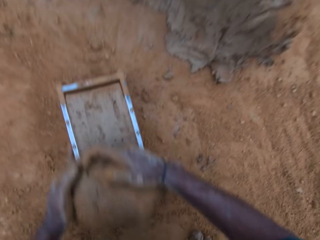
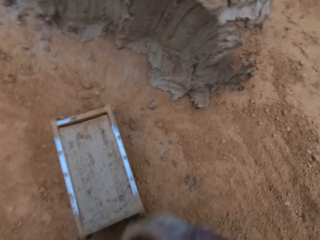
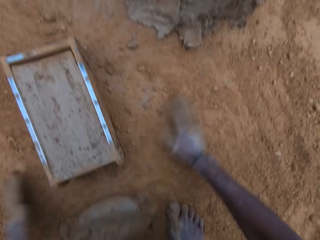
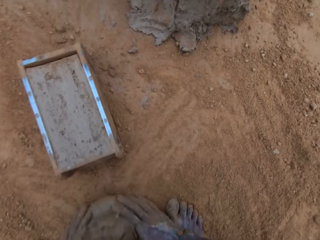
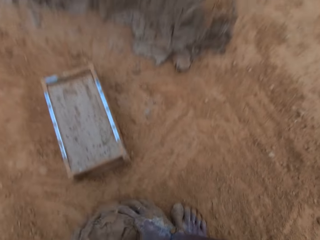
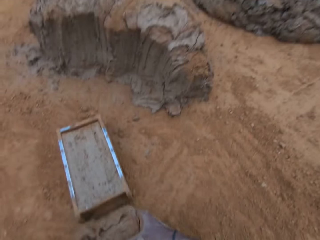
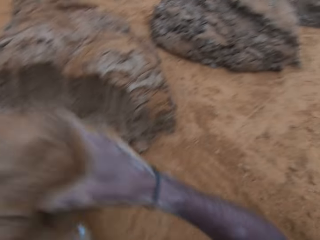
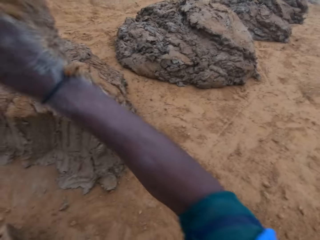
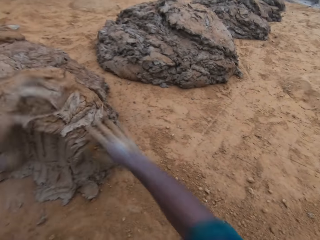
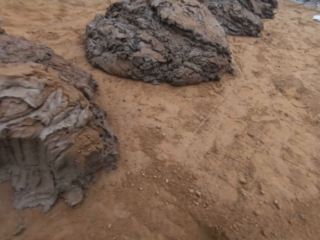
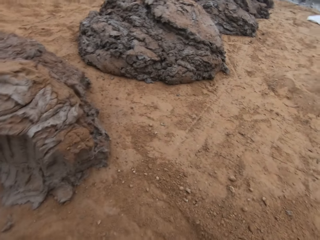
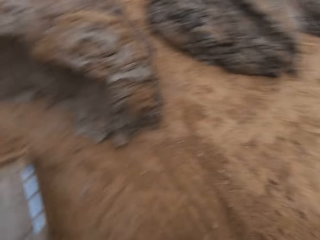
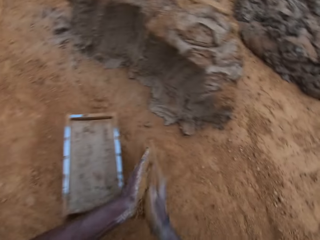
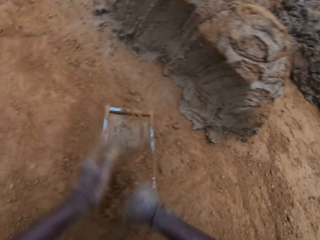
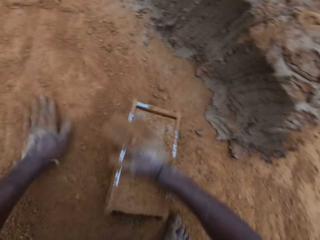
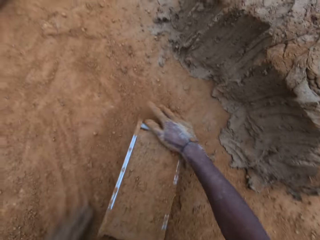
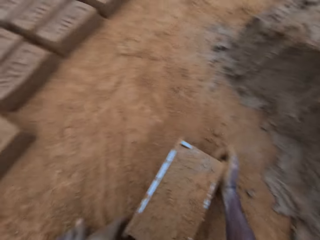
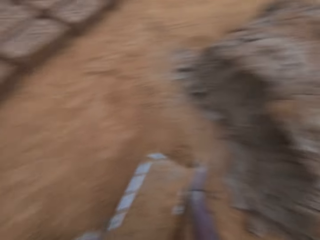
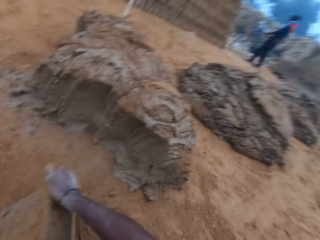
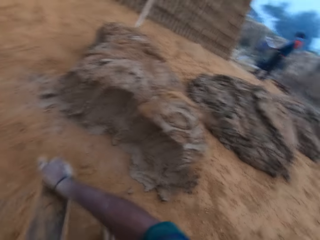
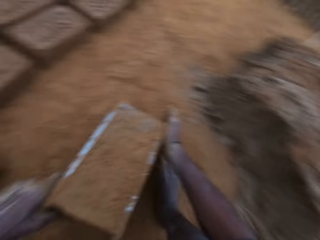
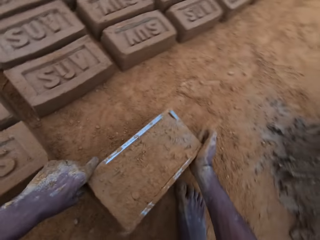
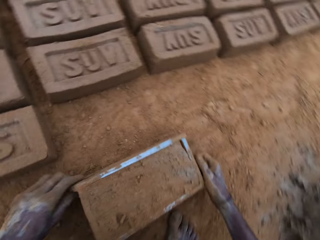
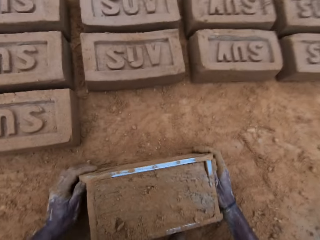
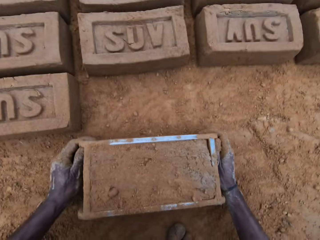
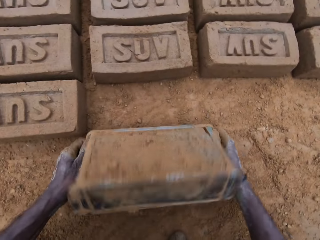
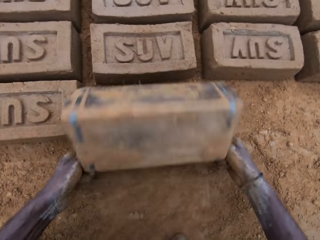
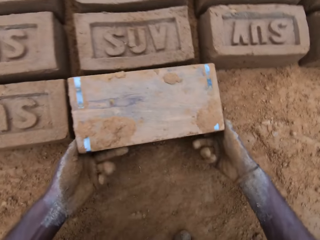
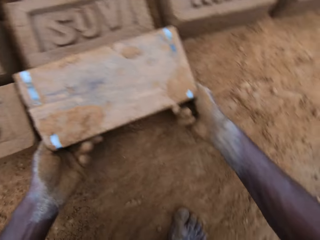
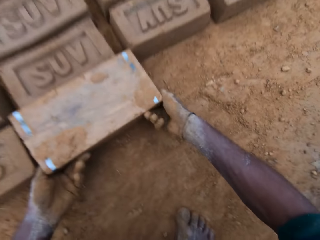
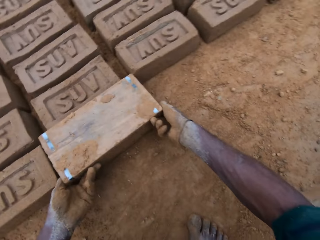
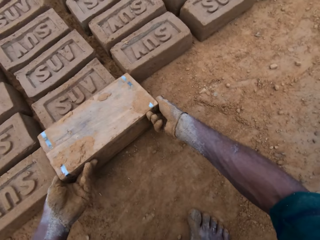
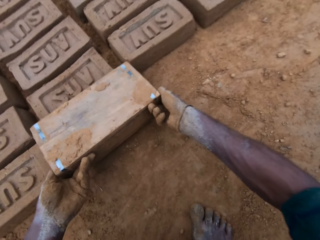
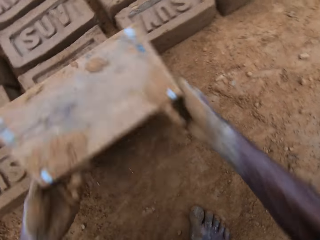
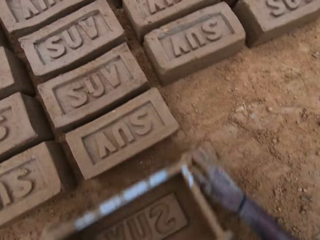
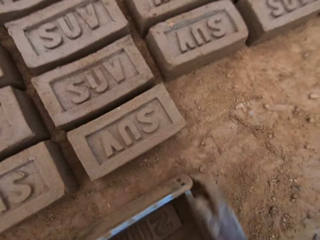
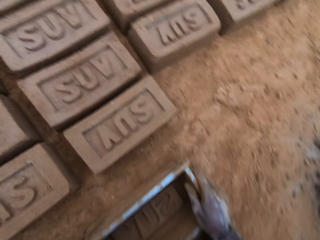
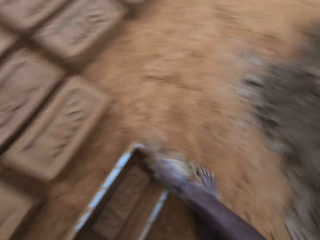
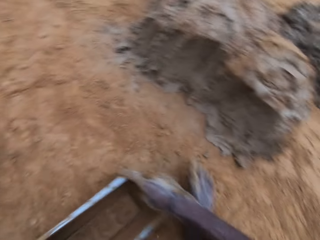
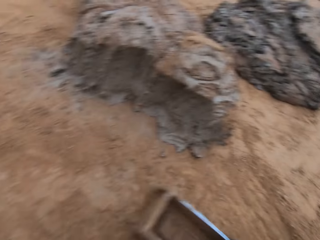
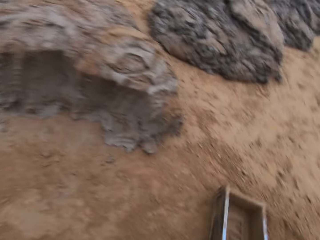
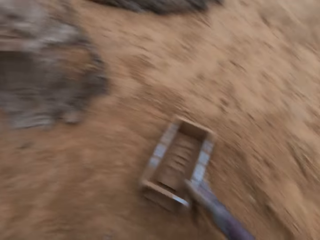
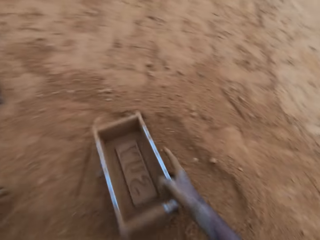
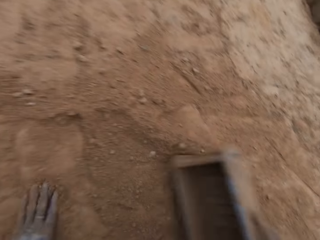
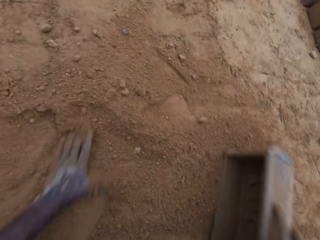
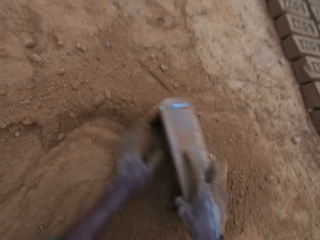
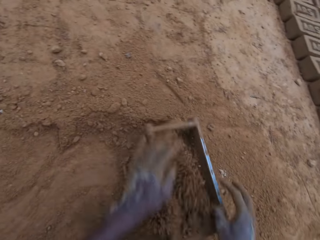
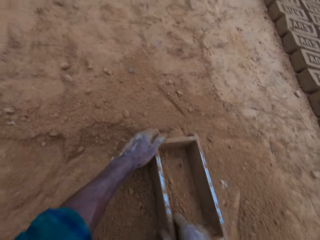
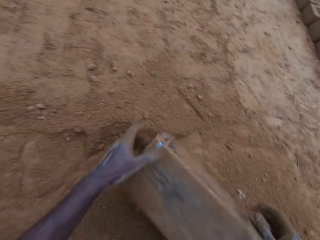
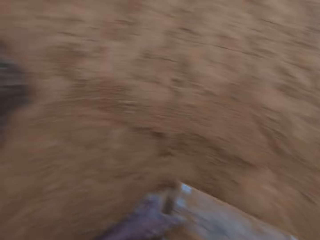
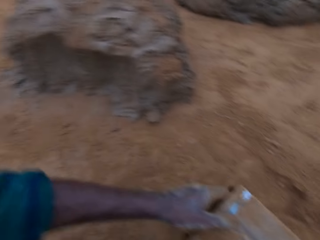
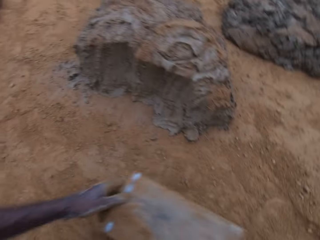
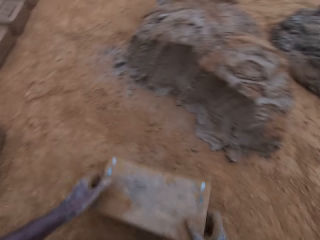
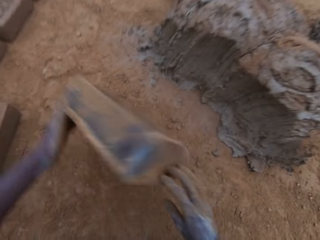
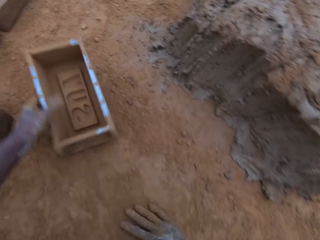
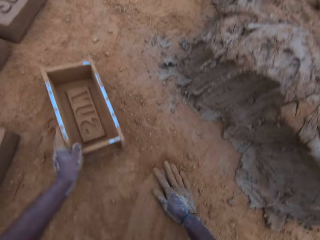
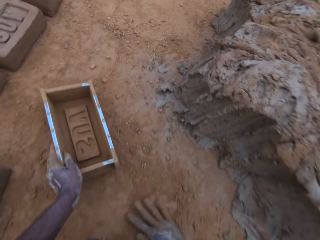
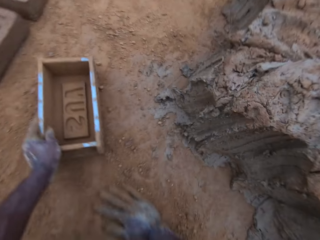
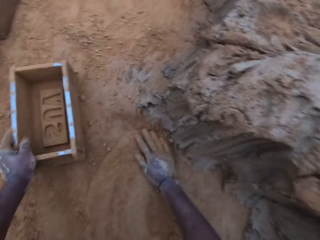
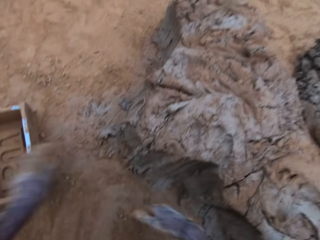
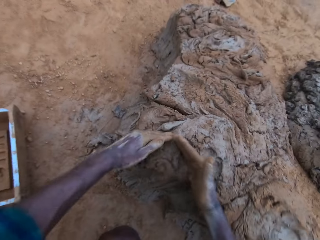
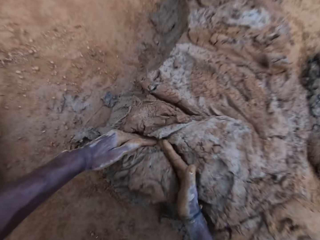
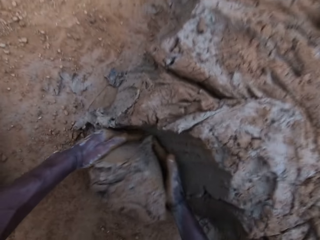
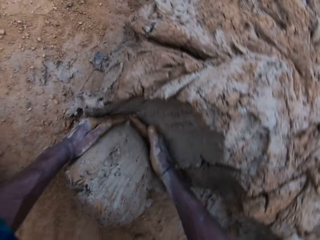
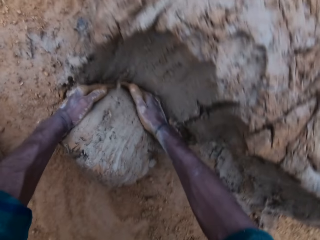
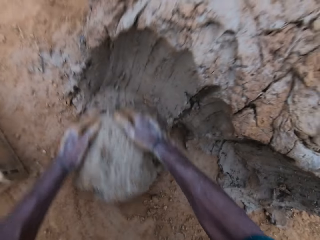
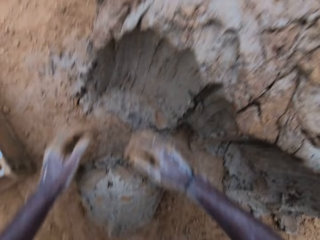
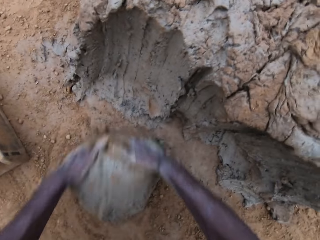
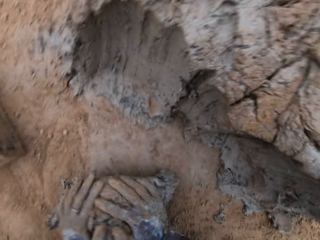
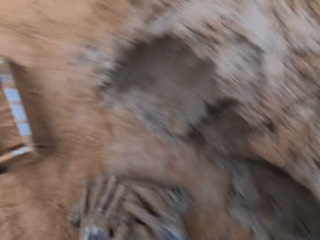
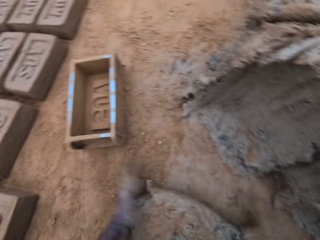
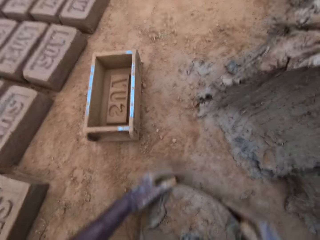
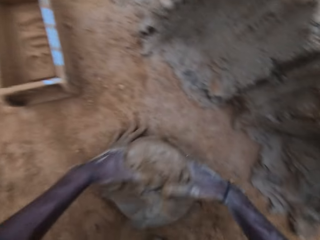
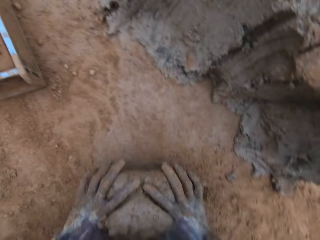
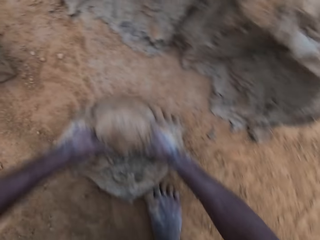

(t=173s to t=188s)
The camera wearer removes excess clay from the brick mold or mold container. He picks clay from the ground and throws the clay back on the clay on the ground. He rubs soil on his hands and slides his hand on the clay in the brick mold. He picks the brick mold from the ground and puts the brick mold on the ground. He turns the brick mold upside down on the ground. He lifts the brick mold from the ground, puts the brick mold on the ground, moves the brick mold on the ground, and picks the brick mold from the ground. He moves sand into the mold container with his hands. He pours soil on the ground. He picks the brick mold from the ground and puts the brick mold on the ground. He moves soil on the ground with his hand. He moves the brick mold on the ground. He fetches clay from the ground with his hands. He cuts some mortar from the big lump. He rolls the clay on the ground. He wraps the mortar with sand together.

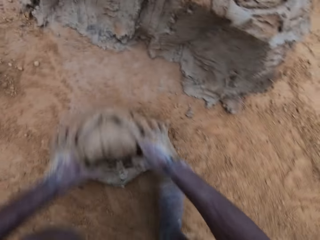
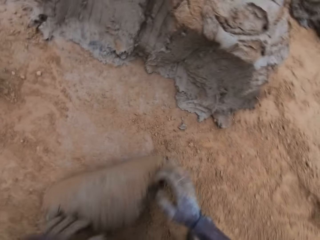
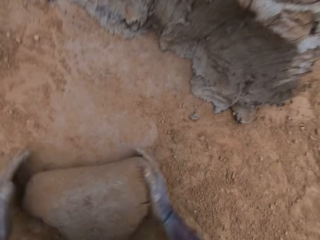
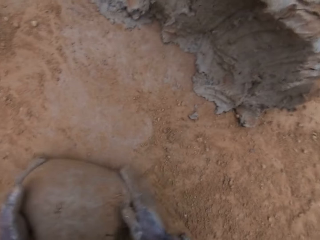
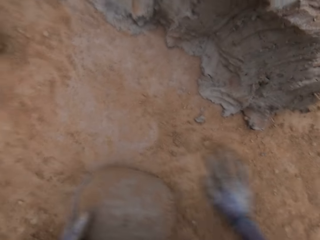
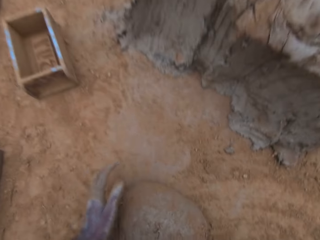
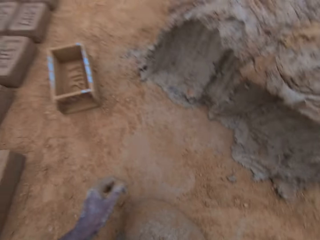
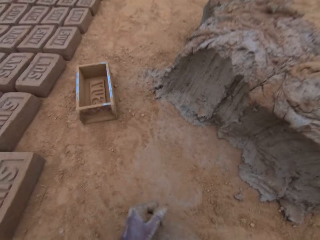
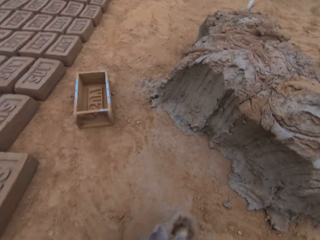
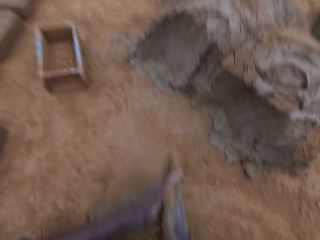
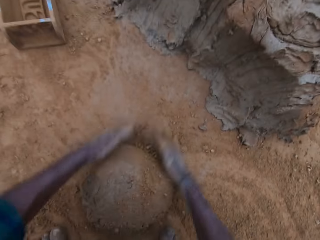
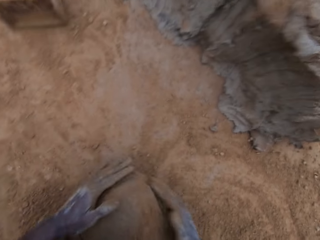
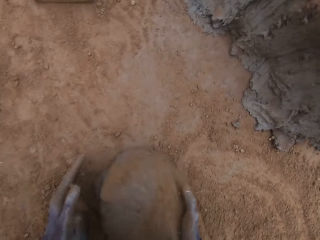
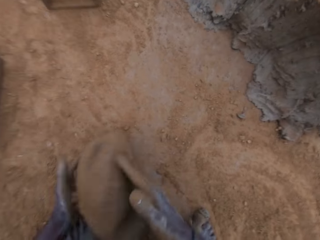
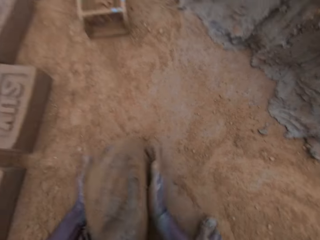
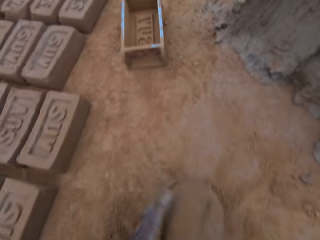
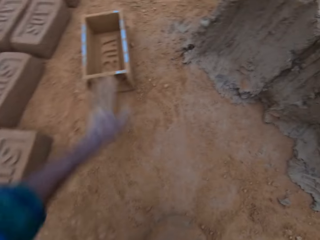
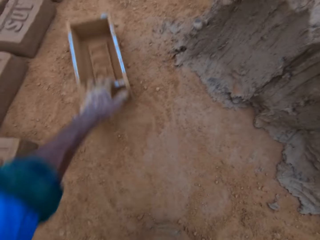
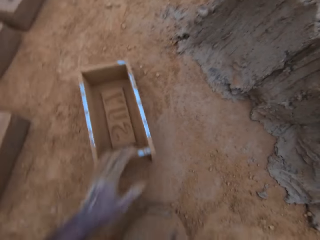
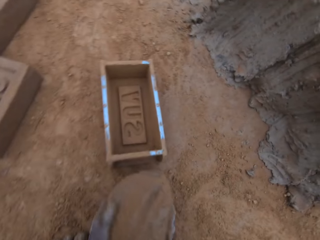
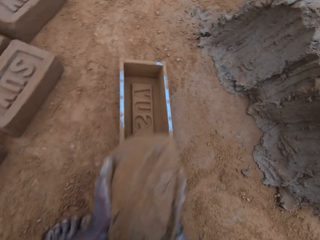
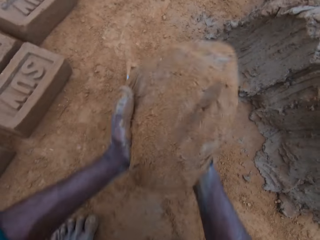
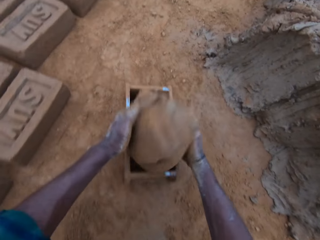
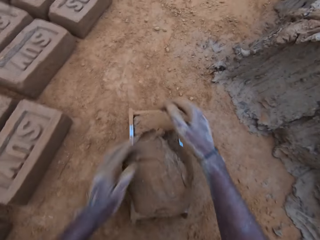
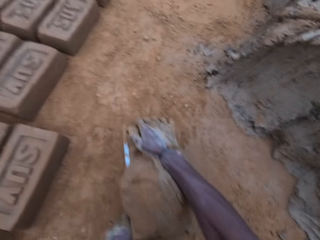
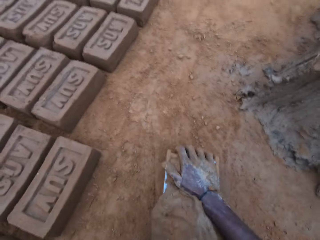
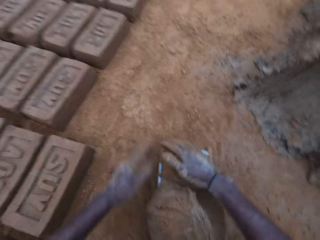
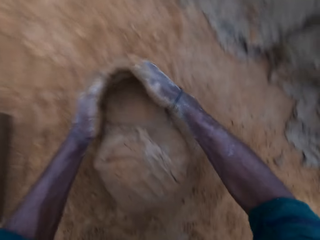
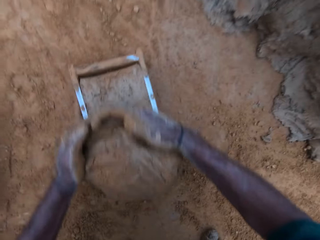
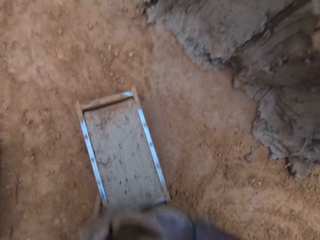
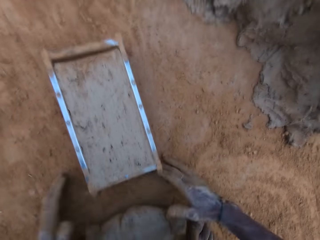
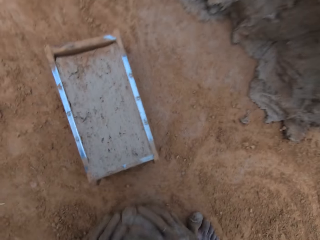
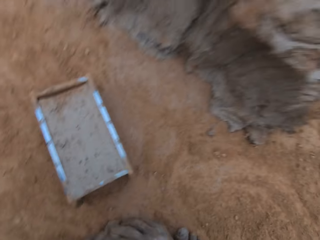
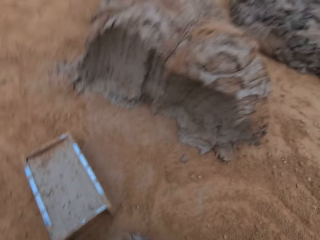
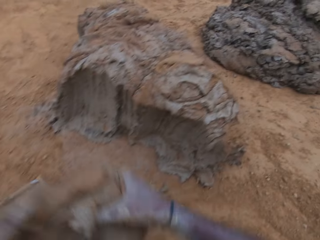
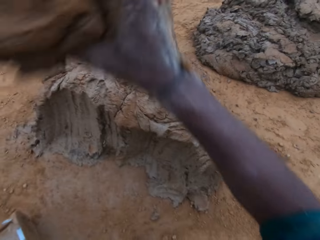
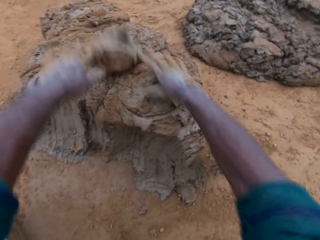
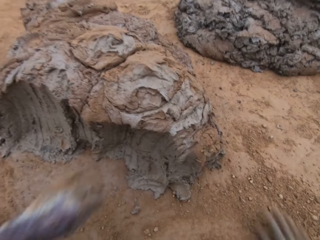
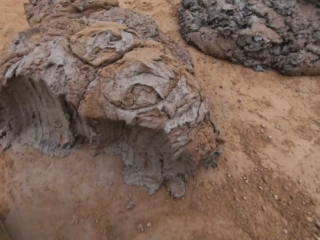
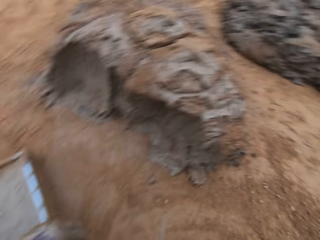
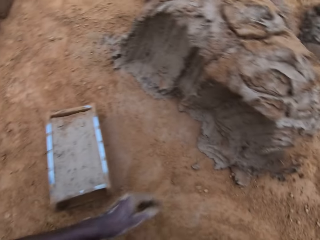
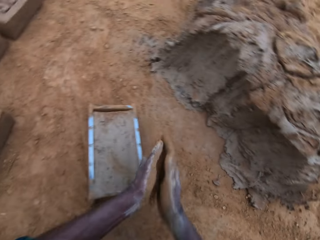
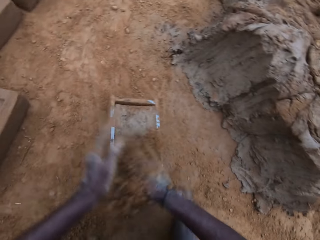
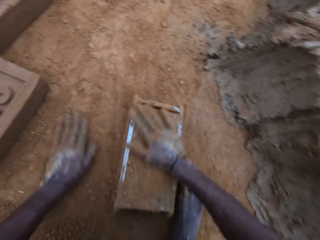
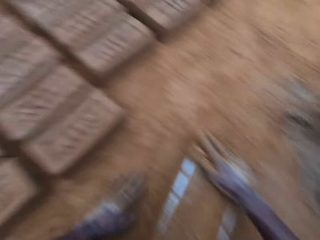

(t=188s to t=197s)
The camera wearer moves soil on the ground with his hand. He rubs the soil on his hands. He picks clay from the ground. He moves the brick mold on the ground. He puts the clay in the brick mold. He removes excess clay from the brick mold. He picks clay from the ground and throws the clay back on the clay on the ground. He rubs soil on his hands and slides his hand on the clay in the brick mold.
